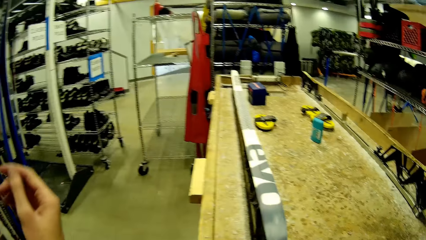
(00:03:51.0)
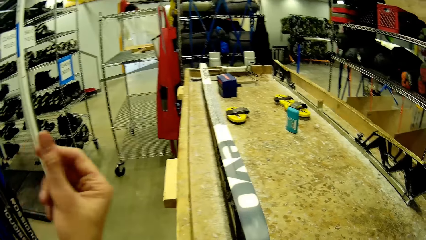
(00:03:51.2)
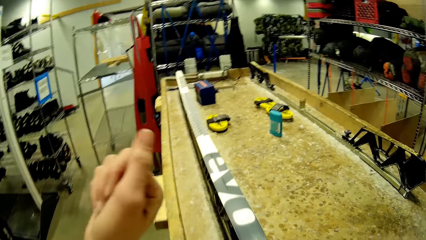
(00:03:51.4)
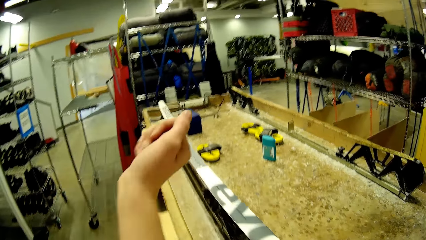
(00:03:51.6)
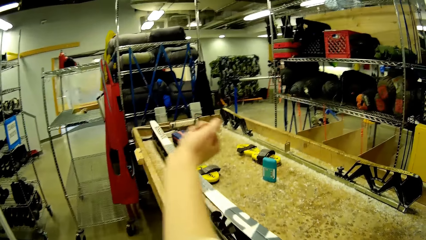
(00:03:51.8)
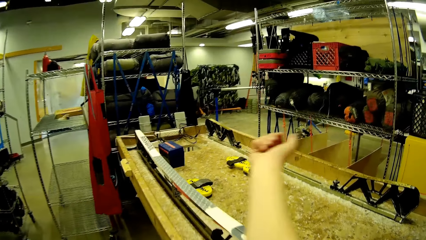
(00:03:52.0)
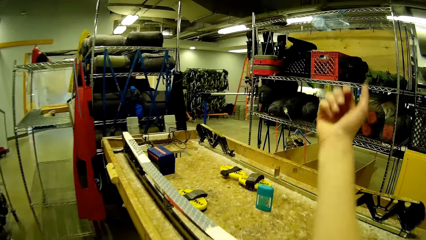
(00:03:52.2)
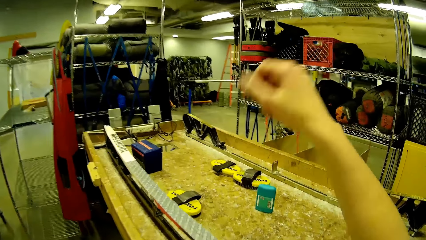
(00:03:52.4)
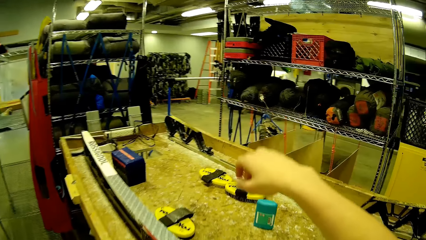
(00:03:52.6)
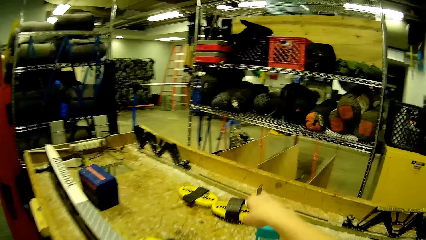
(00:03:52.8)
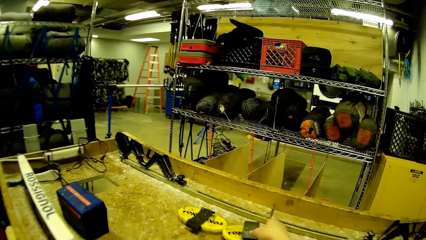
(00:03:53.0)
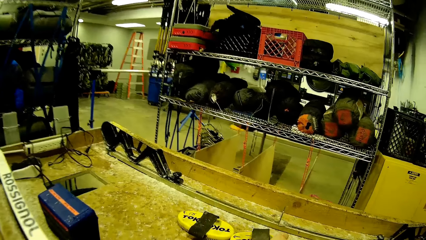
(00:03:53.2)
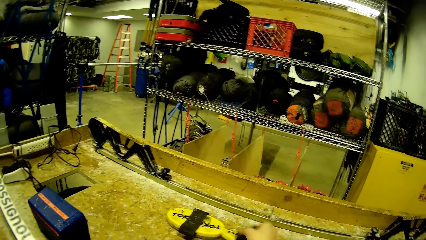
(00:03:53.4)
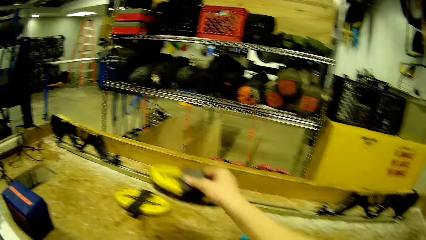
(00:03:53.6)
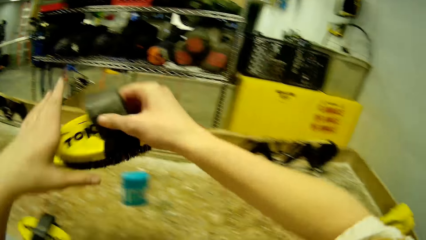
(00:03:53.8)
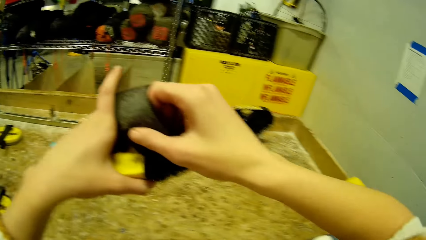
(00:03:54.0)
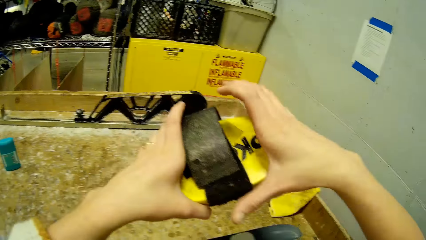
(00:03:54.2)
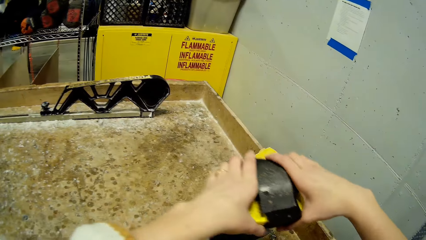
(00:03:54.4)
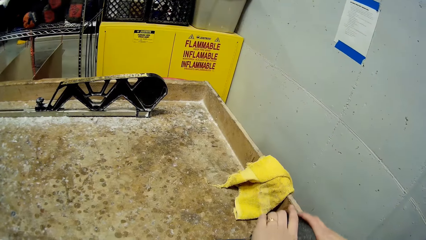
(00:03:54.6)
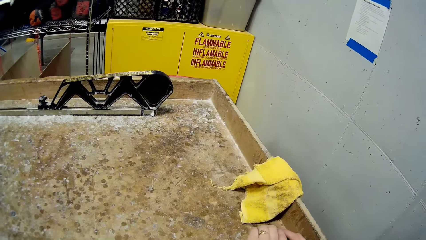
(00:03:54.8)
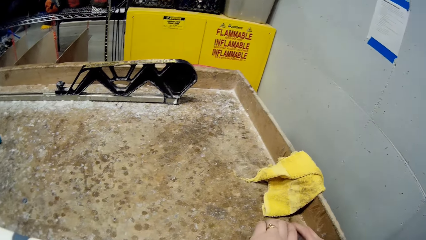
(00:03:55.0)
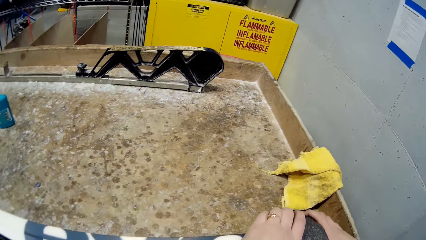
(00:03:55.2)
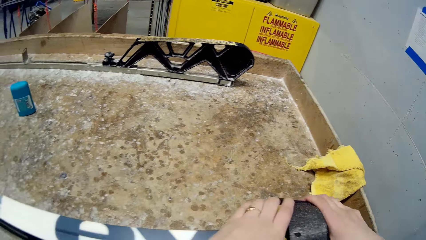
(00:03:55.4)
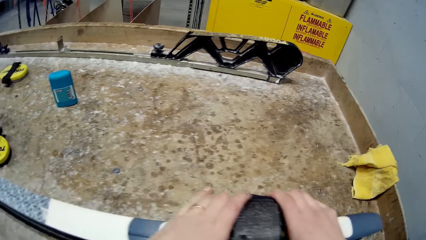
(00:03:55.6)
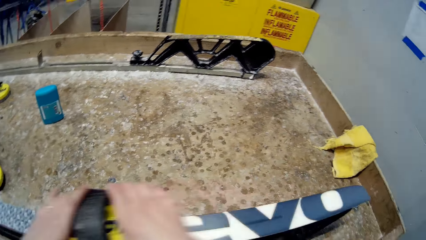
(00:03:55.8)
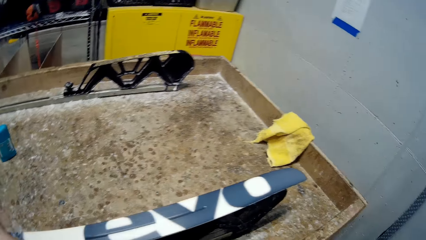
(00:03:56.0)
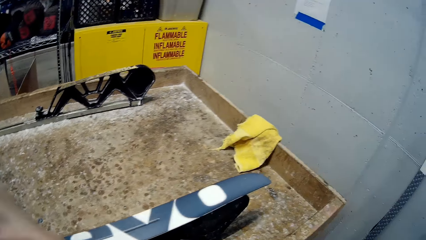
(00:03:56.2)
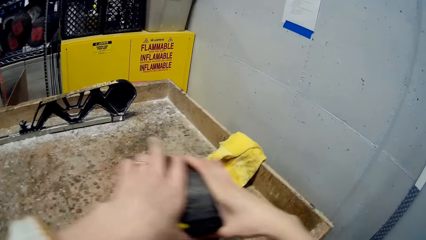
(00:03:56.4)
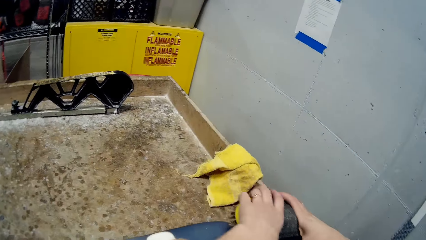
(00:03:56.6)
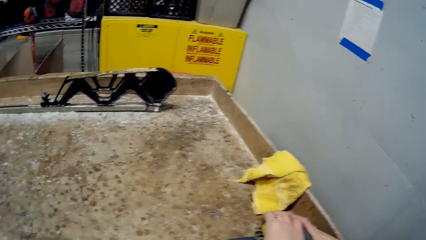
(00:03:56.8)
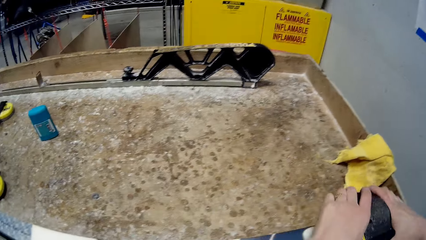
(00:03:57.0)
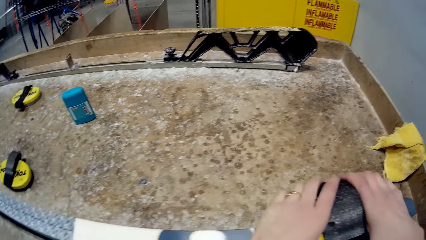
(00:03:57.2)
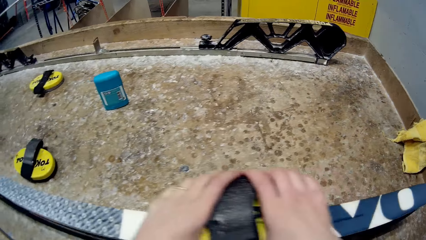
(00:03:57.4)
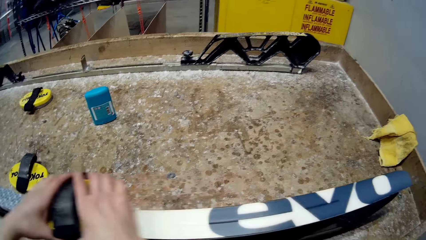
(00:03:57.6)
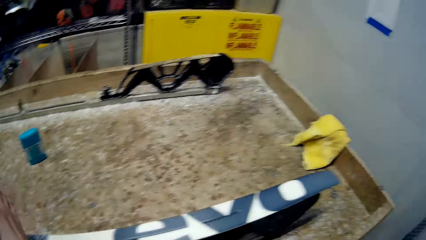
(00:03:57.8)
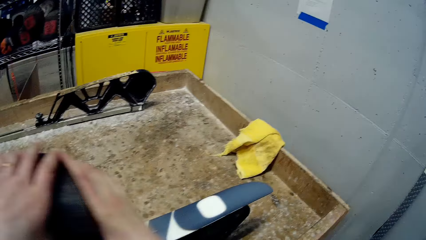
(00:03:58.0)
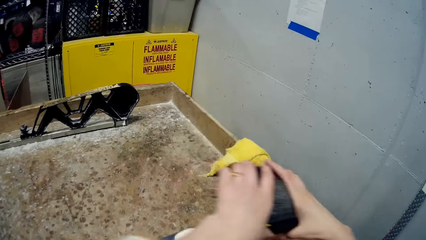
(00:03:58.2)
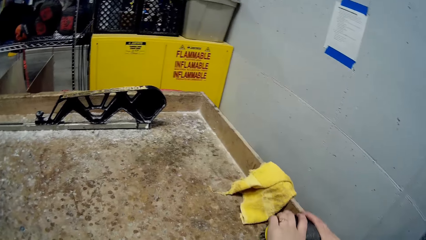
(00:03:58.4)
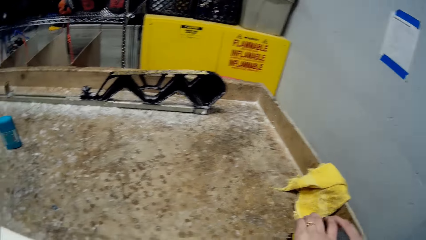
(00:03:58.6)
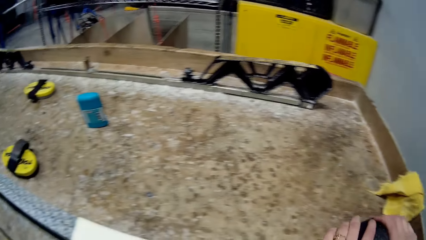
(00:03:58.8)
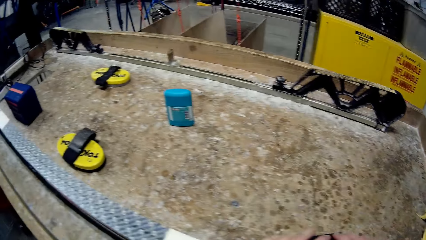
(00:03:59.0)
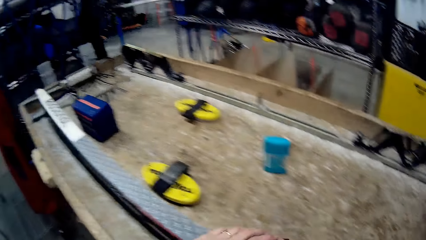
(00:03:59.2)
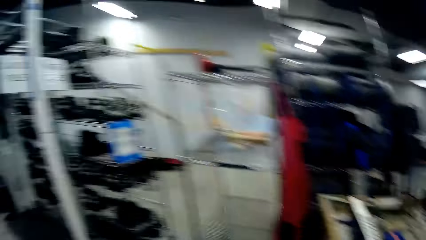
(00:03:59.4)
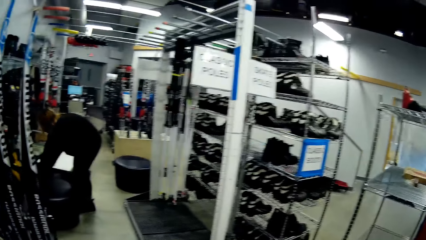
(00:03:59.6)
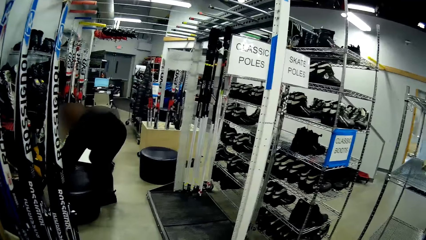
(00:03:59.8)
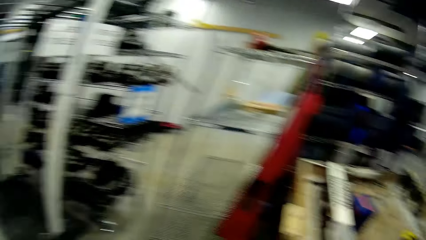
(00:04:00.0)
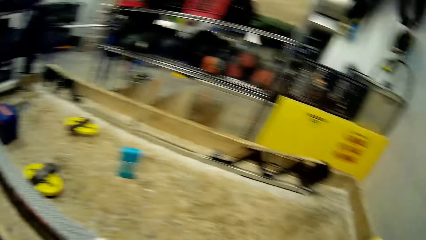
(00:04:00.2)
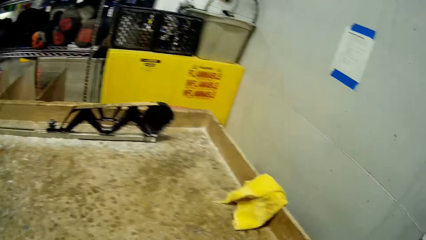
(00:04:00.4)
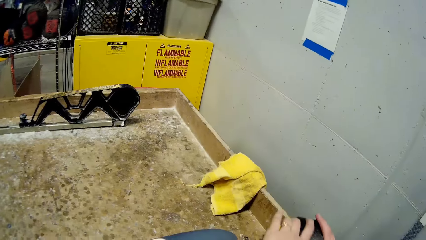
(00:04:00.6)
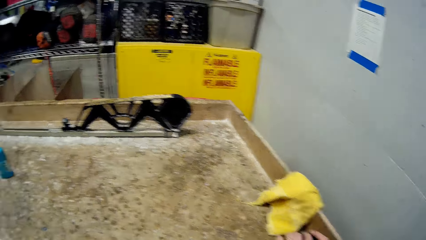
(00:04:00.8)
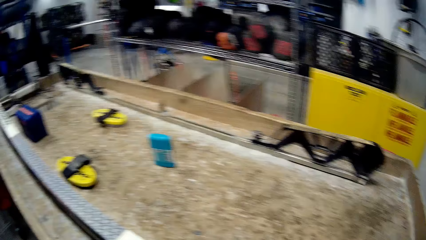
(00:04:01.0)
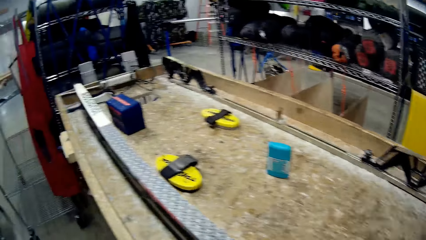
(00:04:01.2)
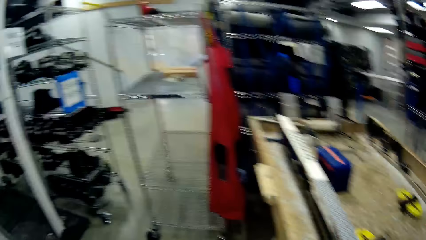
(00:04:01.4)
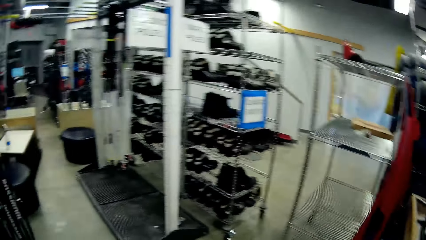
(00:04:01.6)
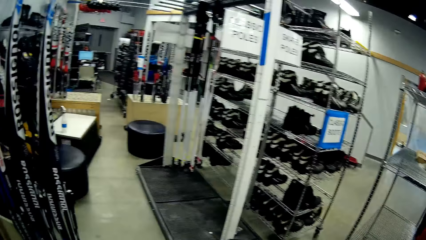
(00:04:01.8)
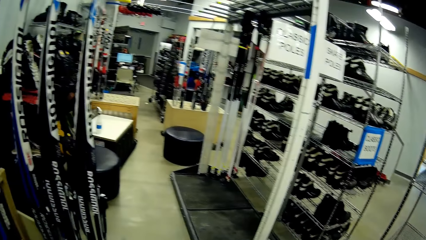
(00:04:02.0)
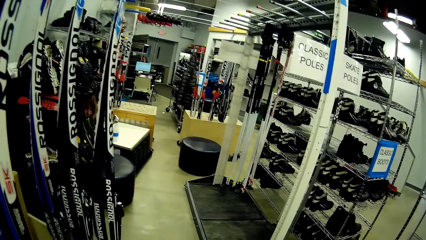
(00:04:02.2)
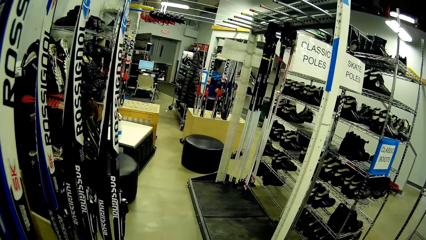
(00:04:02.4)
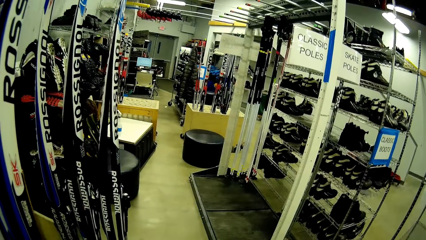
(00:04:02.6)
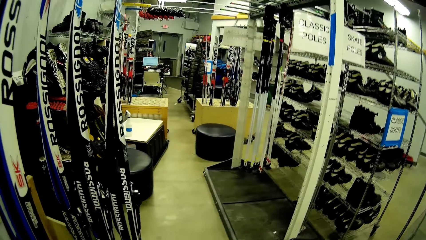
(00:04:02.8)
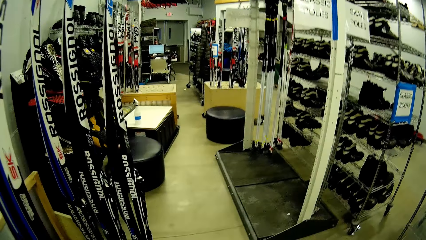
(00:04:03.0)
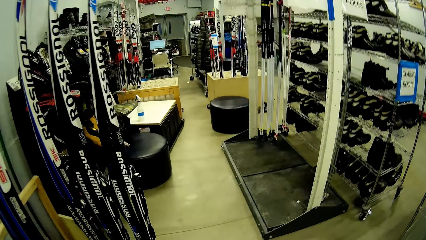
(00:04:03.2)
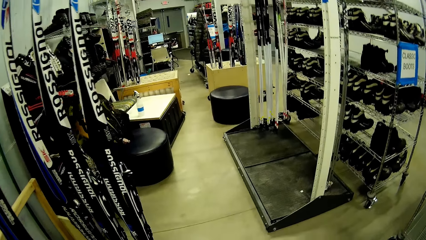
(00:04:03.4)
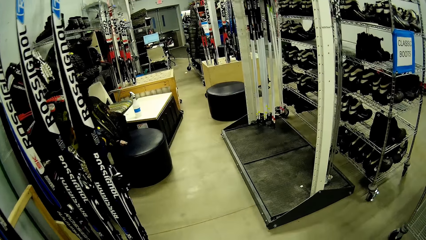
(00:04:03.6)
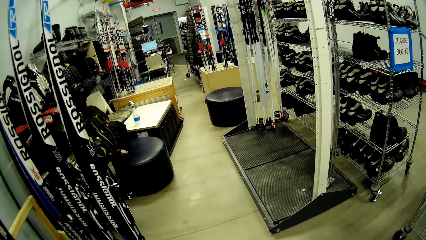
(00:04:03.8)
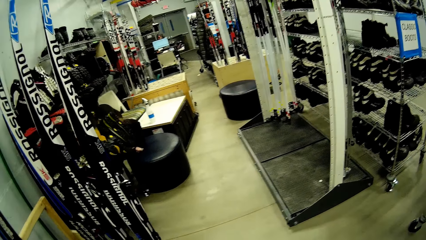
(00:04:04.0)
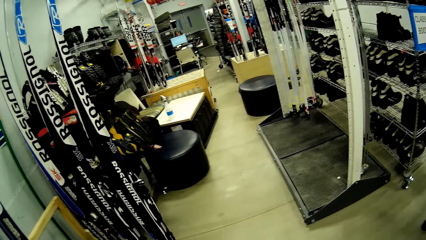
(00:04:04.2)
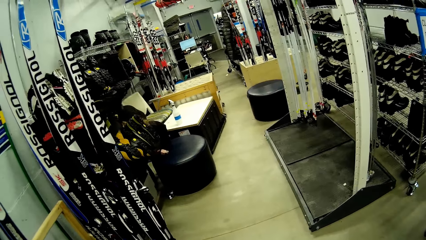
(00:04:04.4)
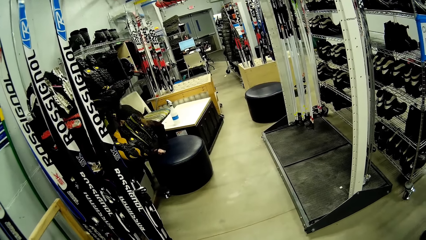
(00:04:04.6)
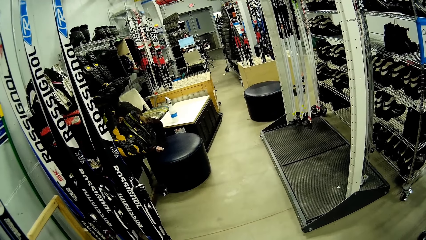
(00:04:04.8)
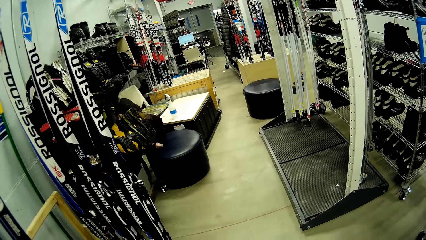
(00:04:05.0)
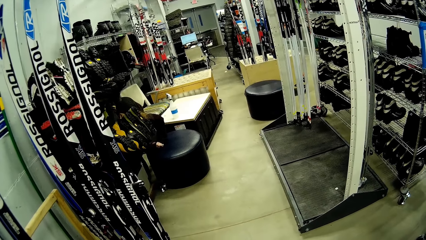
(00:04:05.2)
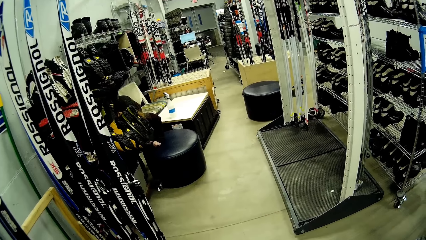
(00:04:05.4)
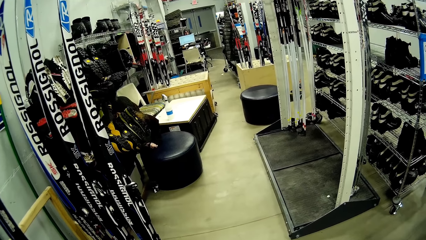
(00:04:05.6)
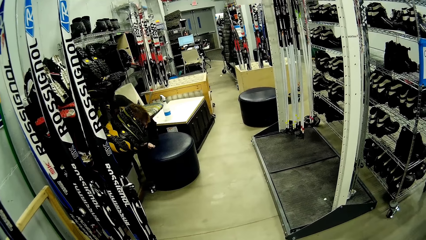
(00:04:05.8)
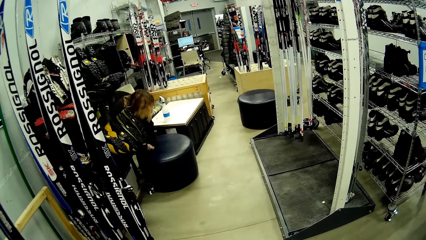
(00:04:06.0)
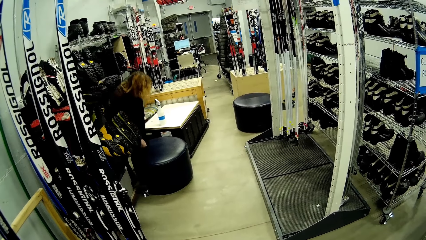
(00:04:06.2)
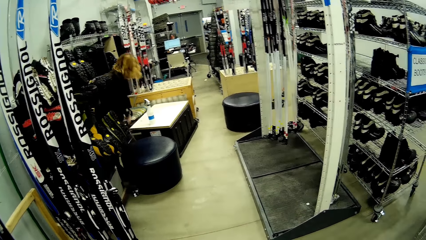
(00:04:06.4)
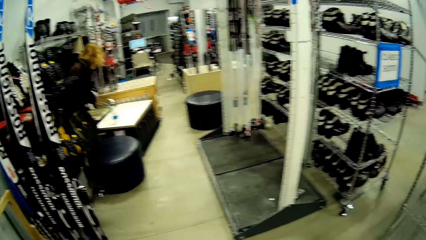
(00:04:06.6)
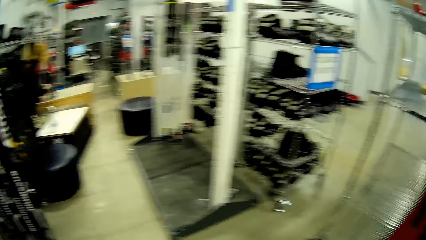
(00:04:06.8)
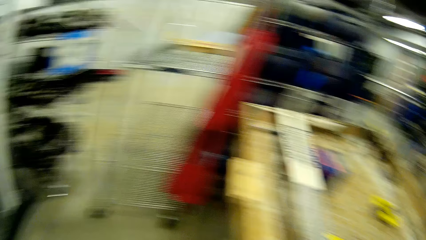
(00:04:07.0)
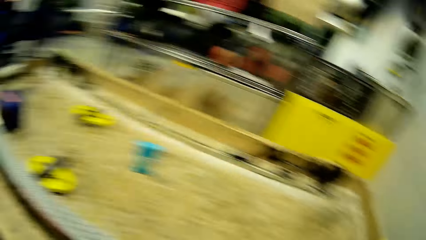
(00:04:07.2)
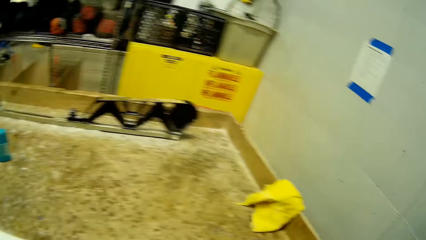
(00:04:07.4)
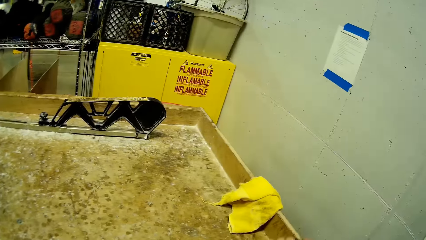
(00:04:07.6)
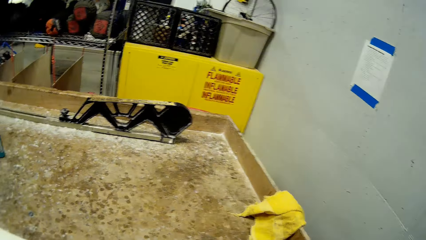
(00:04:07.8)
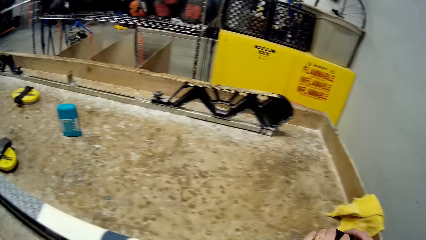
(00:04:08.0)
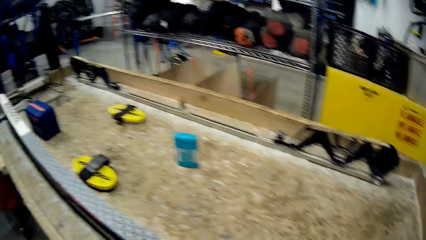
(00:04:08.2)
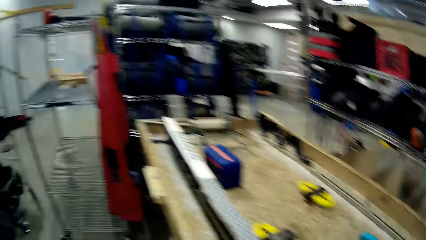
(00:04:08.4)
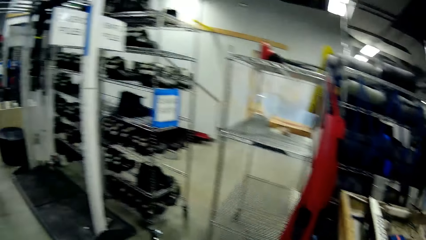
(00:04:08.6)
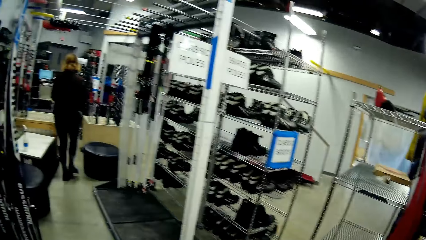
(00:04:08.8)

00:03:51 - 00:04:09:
The camera wearer looks around. They swing the right hand. They pick up wood filler from the table. They hold the wood filler with both hands. They rub the wood filler on inclined wood. They clean a skate pole with the brush. They look around.
